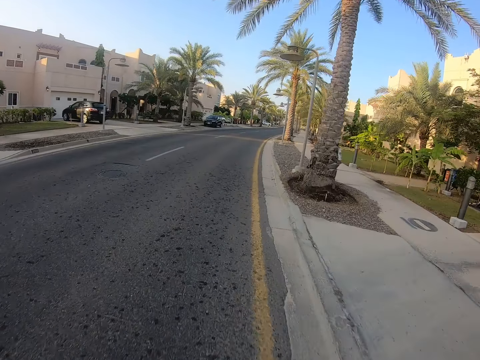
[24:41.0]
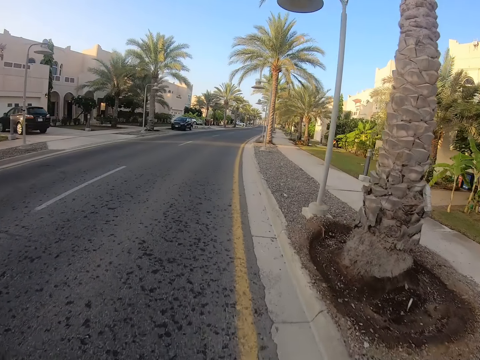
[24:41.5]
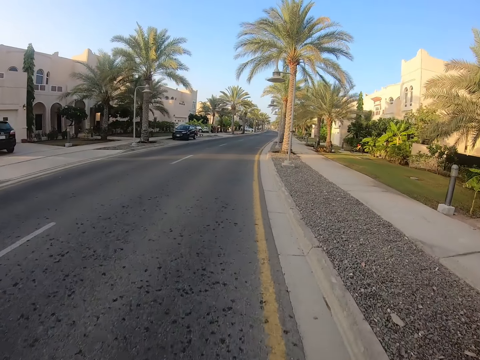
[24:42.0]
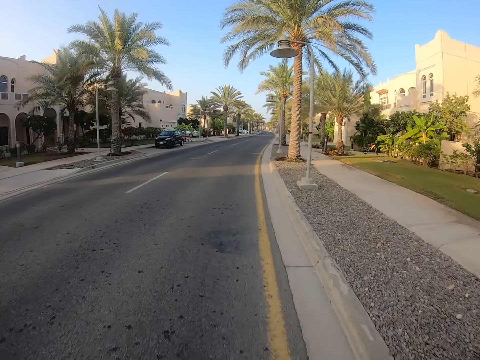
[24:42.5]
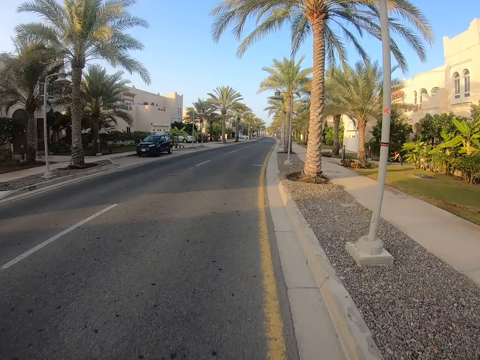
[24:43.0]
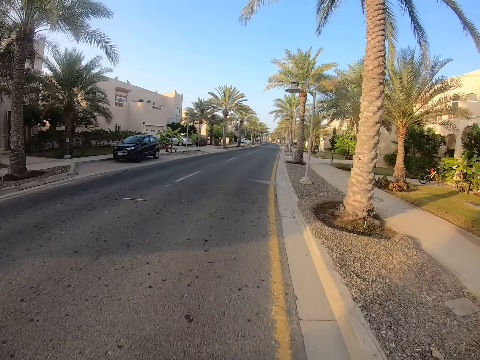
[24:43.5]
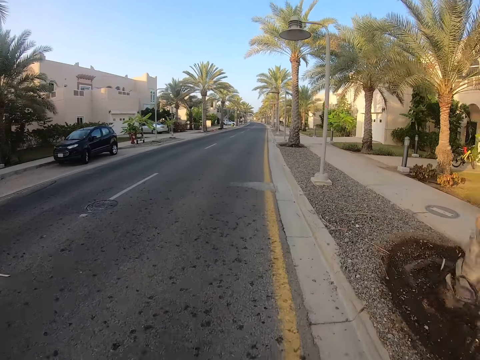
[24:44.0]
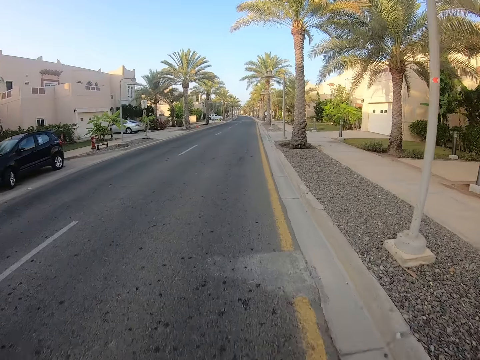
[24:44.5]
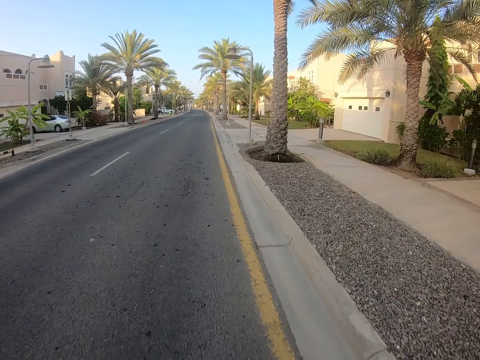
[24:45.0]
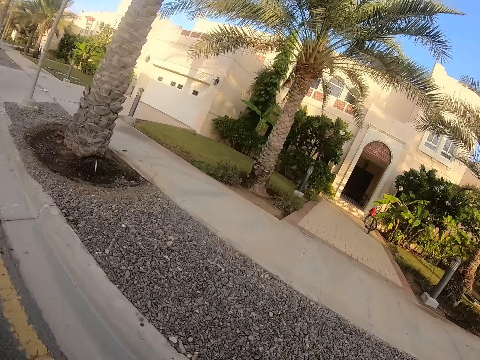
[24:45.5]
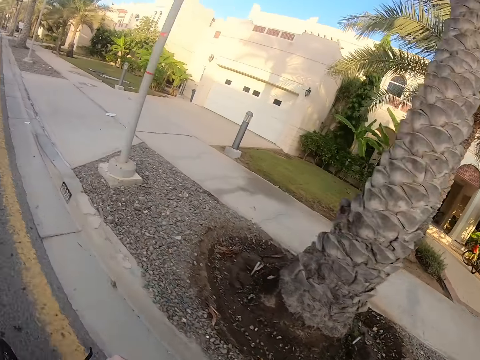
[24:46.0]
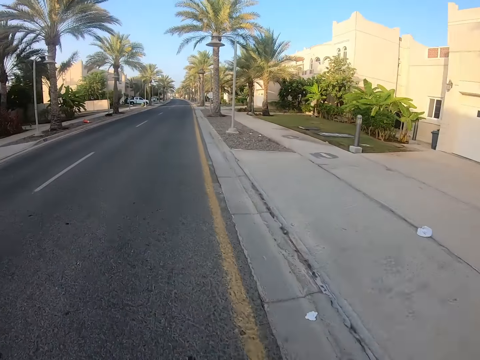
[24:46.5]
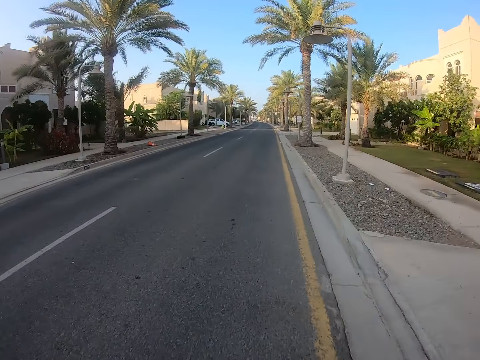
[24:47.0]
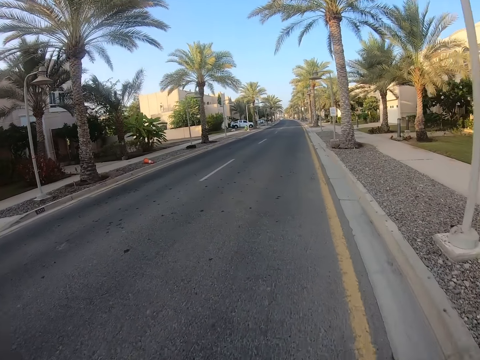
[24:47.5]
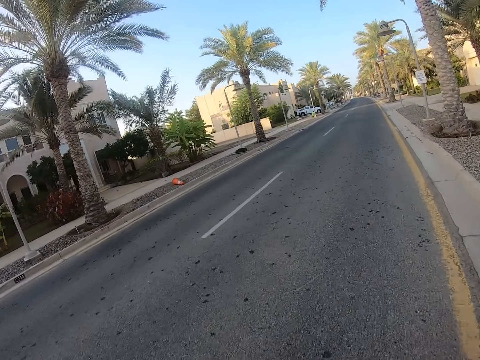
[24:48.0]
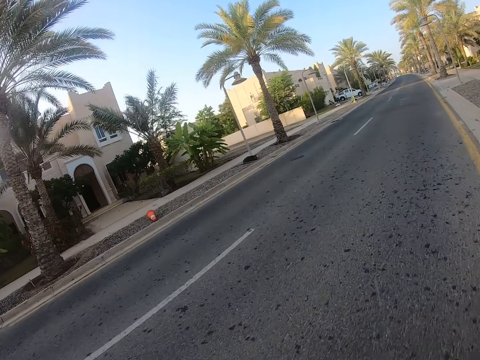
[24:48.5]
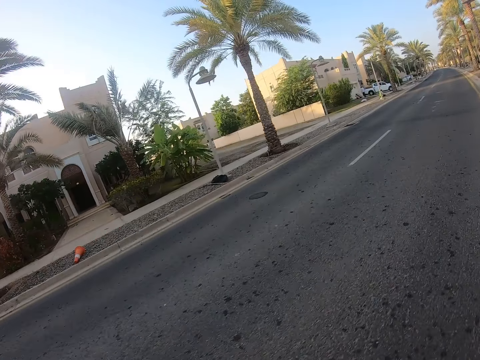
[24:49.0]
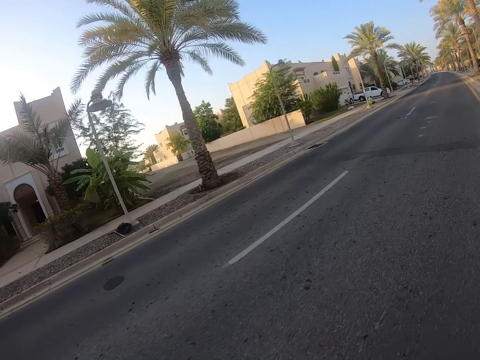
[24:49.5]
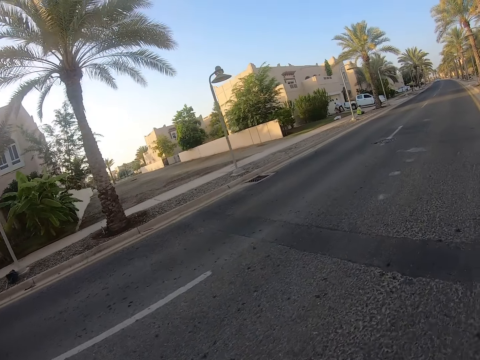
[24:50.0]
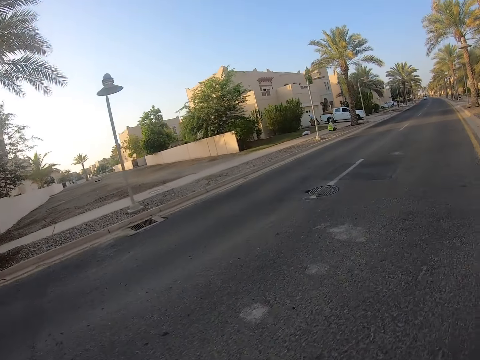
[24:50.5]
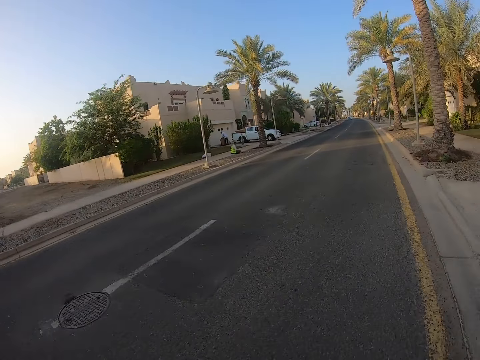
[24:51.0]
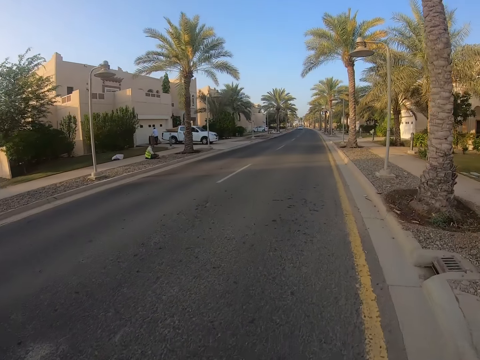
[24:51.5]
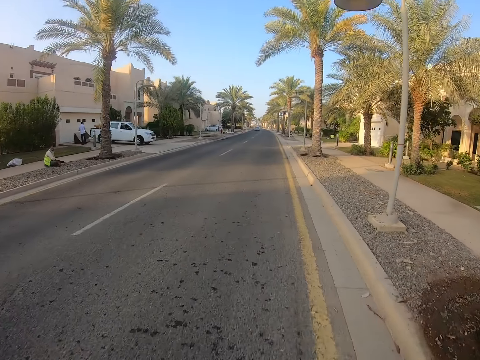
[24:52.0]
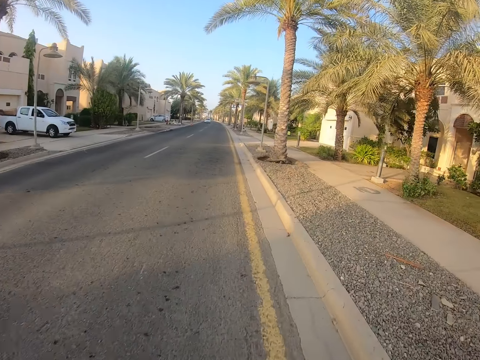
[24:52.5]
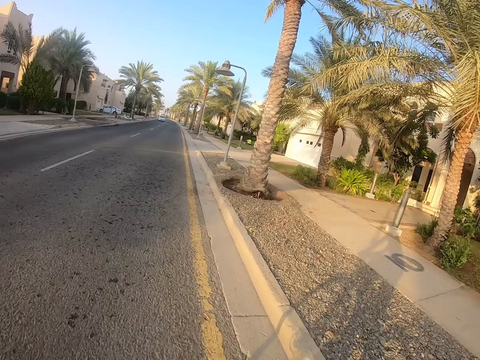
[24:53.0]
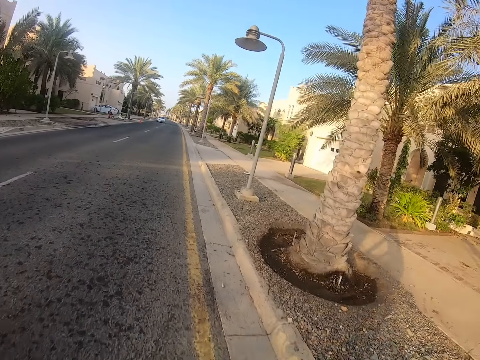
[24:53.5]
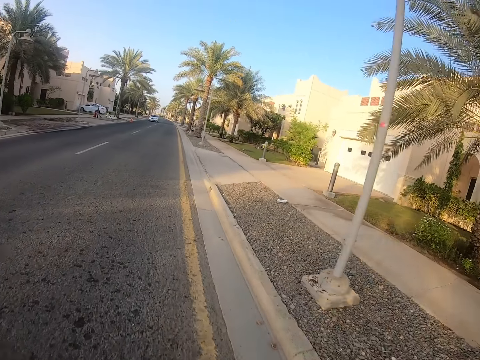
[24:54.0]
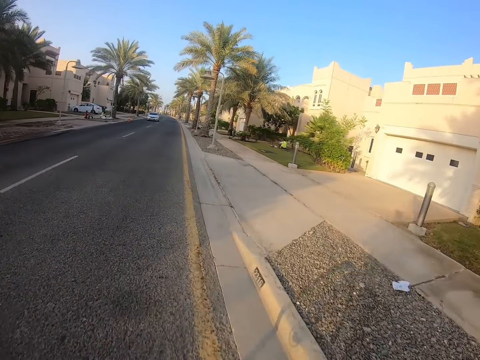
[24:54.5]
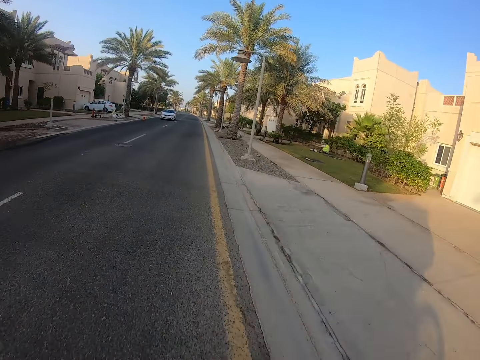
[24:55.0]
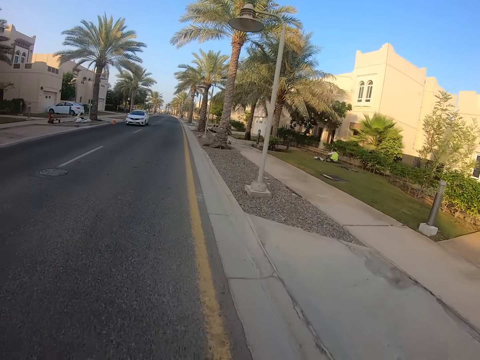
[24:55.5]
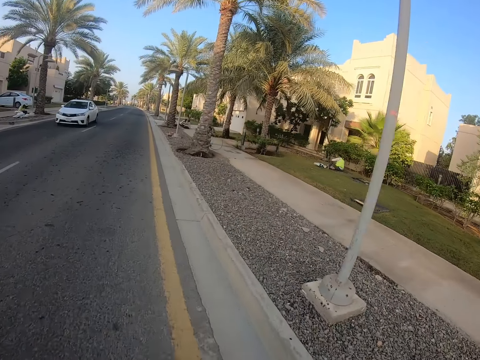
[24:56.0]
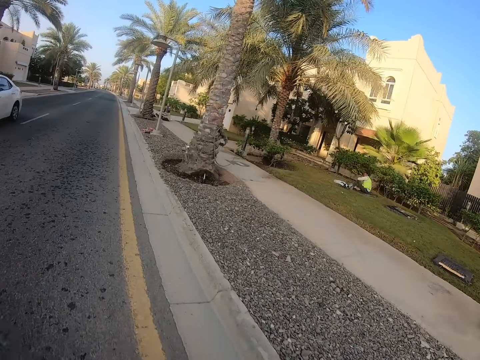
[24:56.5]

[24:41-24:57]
The camera wearer looks at a house. They look at the road. They look at the house. They look at the road.

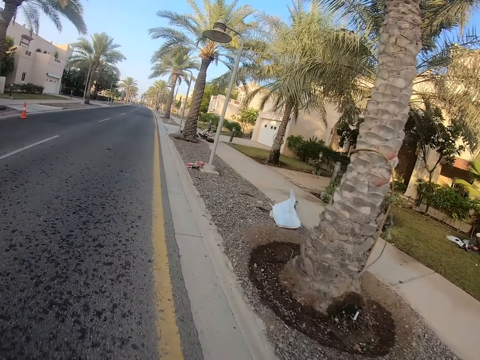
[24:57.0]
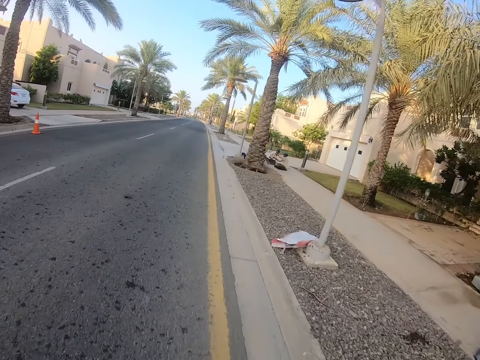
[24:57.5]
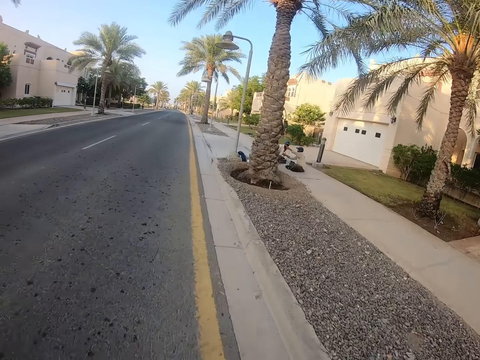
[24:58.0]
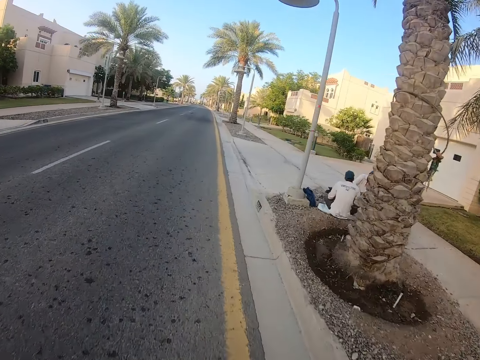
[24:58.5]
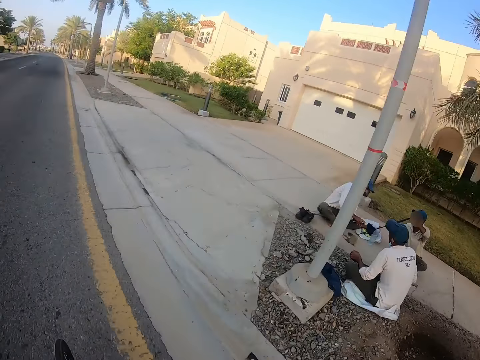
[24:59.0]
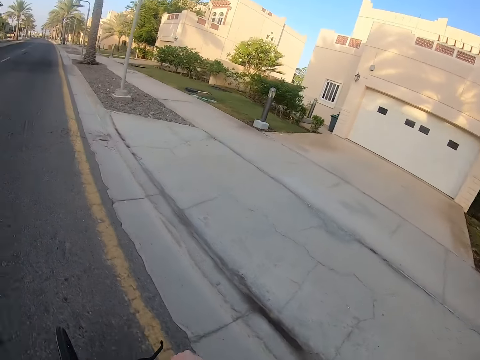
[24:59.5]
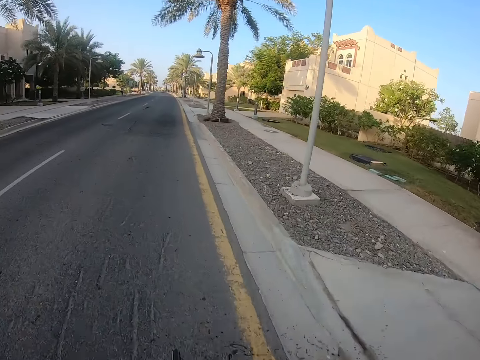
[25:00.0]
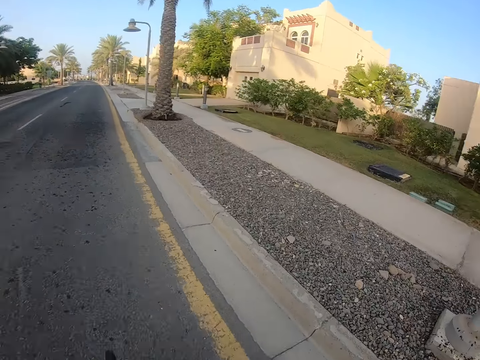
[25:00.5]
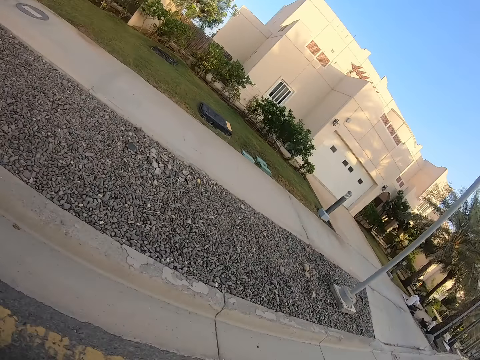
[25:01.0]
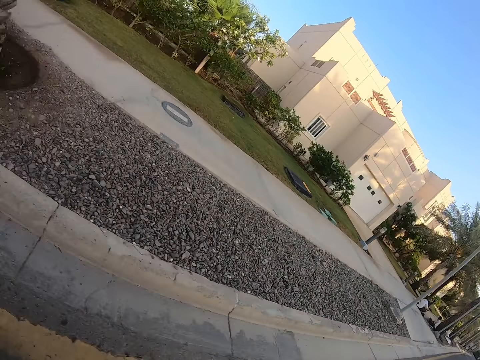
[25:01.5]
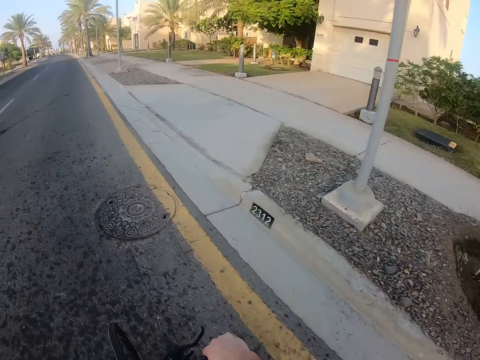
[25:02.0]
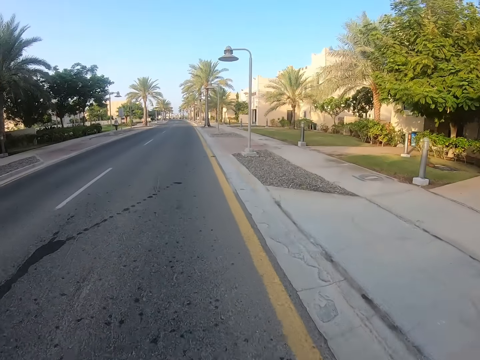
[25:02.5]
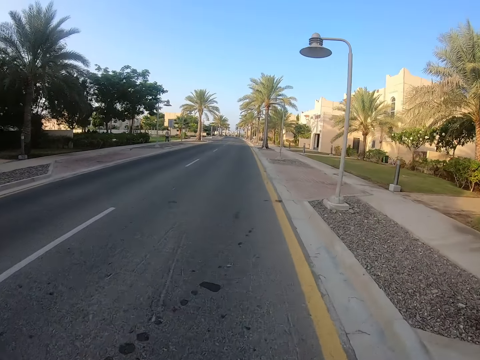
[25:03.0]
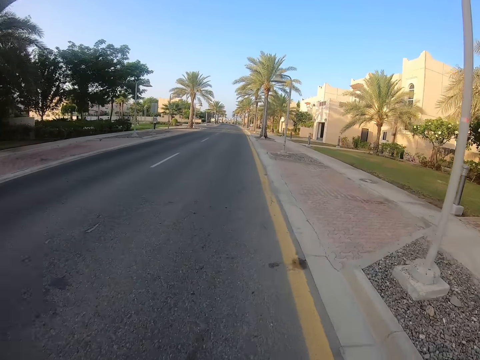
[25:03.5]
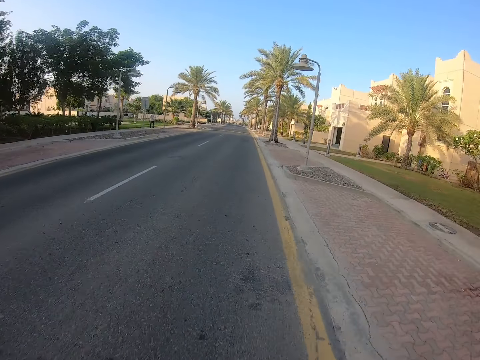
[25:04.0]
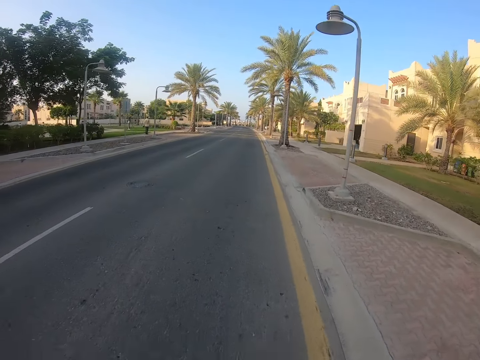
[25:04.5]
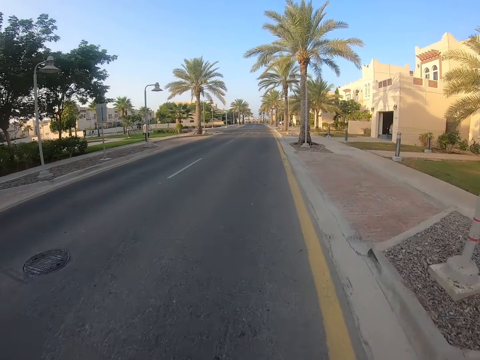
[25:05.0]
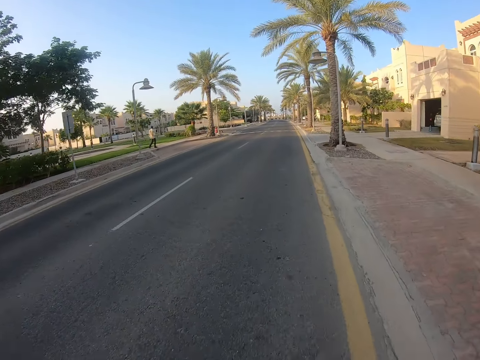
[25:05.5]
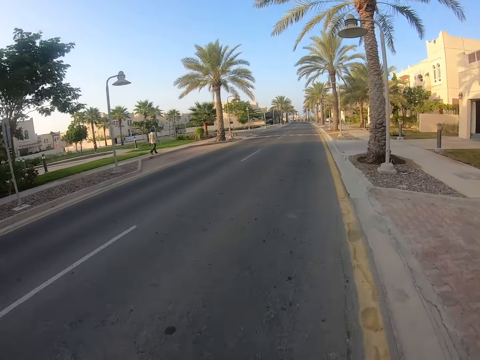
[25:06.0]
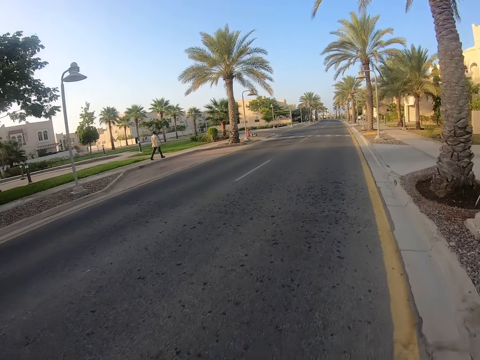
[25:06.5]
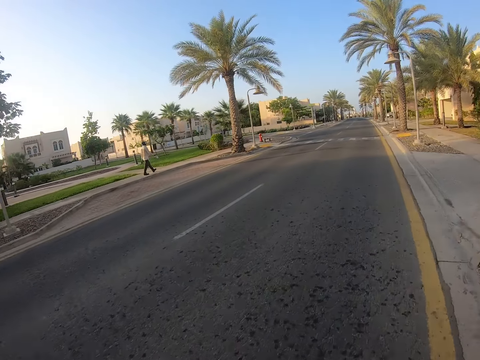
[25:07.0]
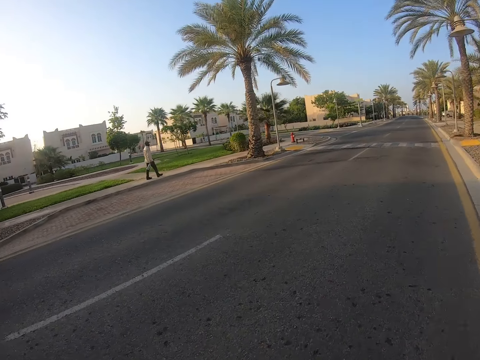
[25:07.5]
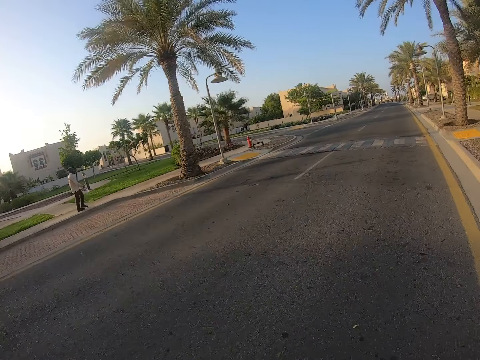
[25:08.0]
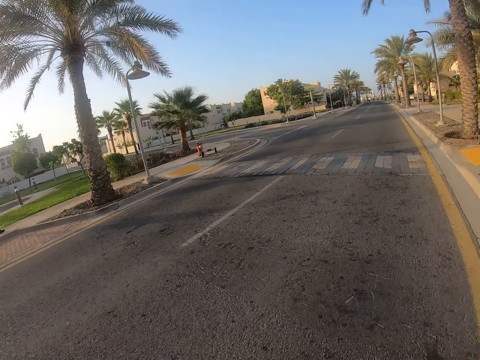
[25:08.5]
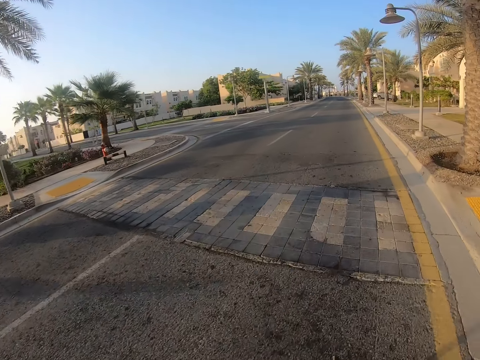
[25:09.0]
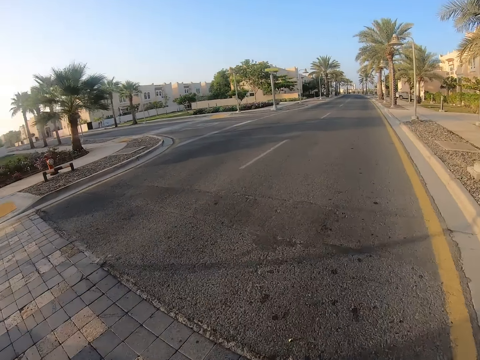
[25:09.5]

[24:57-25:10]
The camera wearer looks at people. They look at the road.
